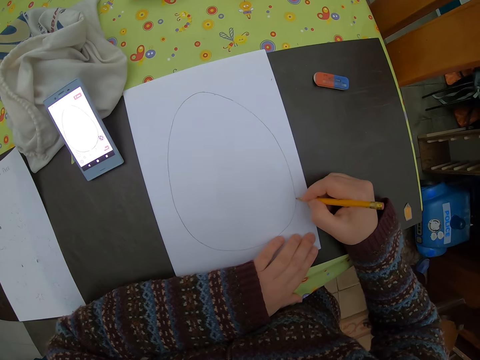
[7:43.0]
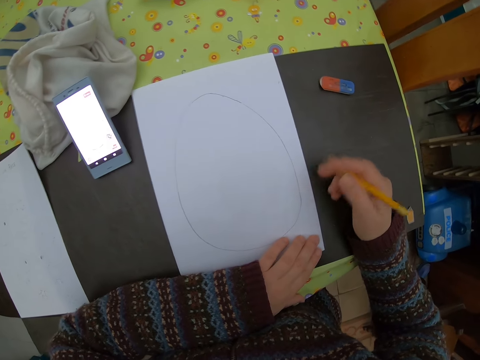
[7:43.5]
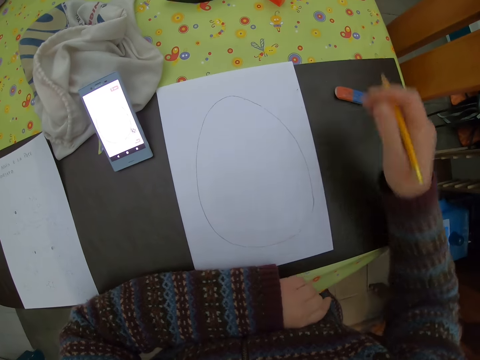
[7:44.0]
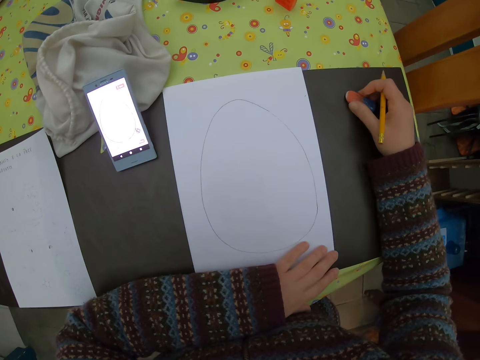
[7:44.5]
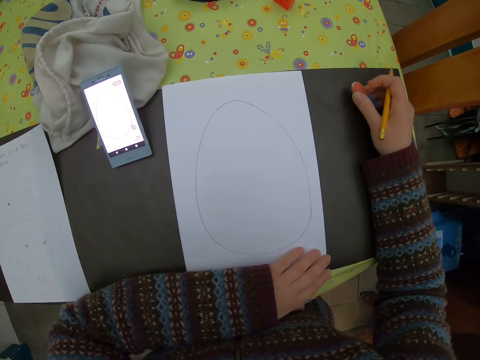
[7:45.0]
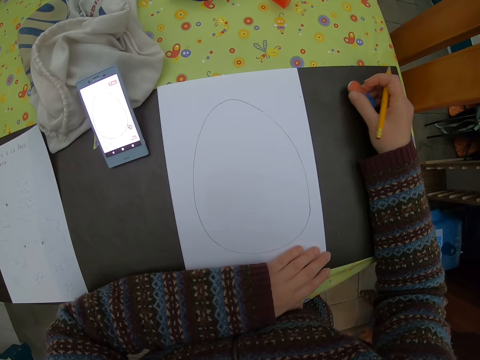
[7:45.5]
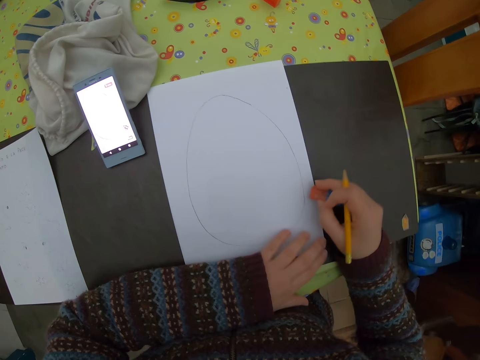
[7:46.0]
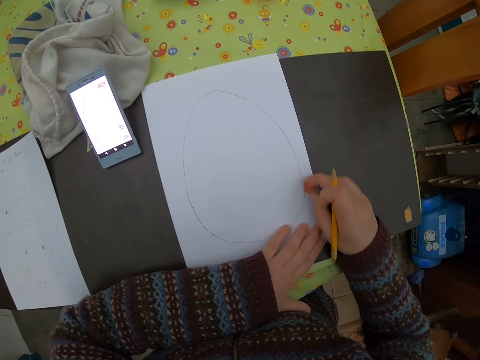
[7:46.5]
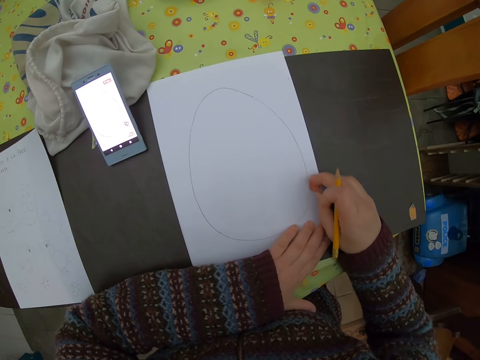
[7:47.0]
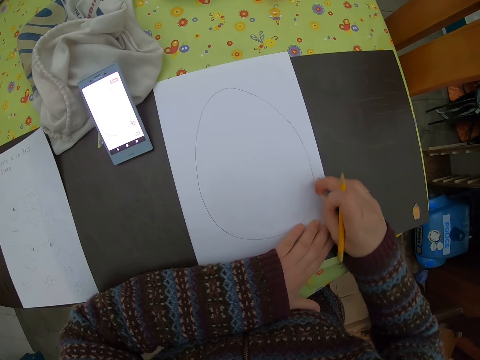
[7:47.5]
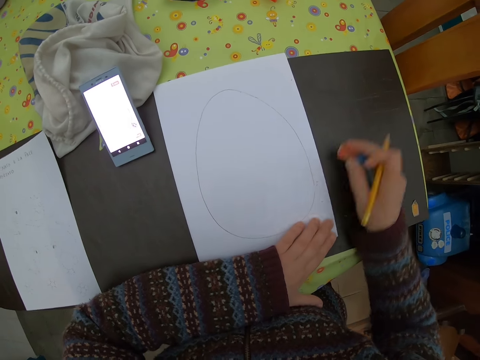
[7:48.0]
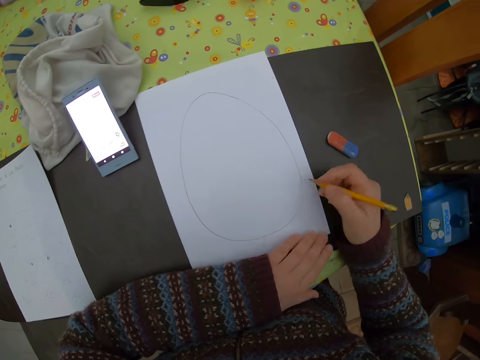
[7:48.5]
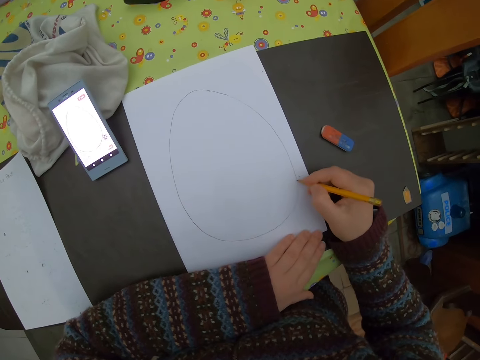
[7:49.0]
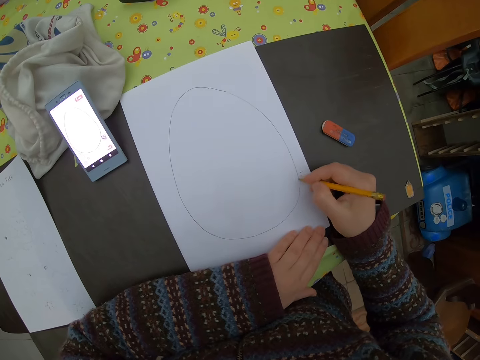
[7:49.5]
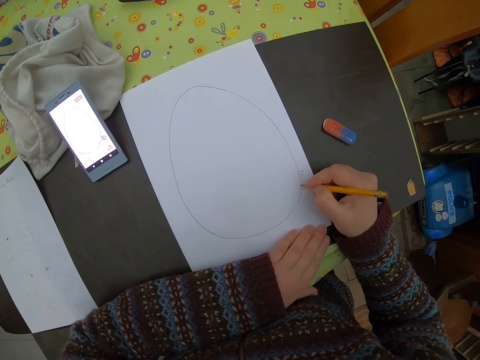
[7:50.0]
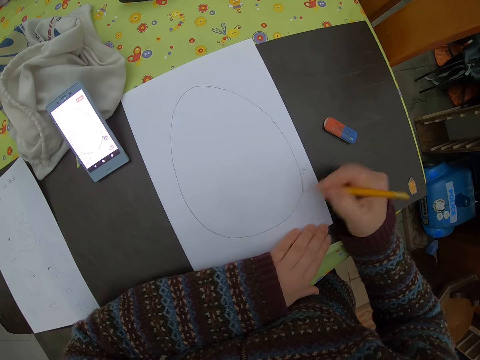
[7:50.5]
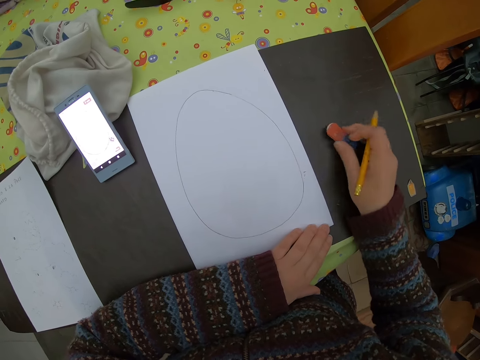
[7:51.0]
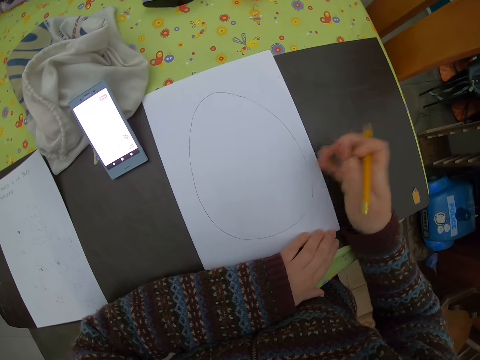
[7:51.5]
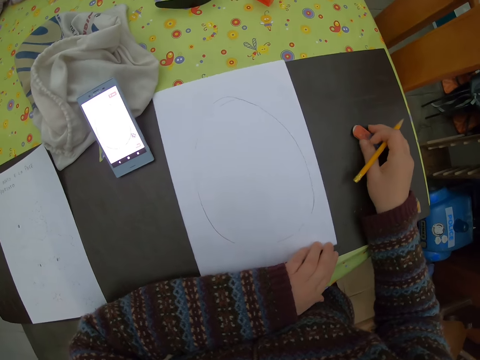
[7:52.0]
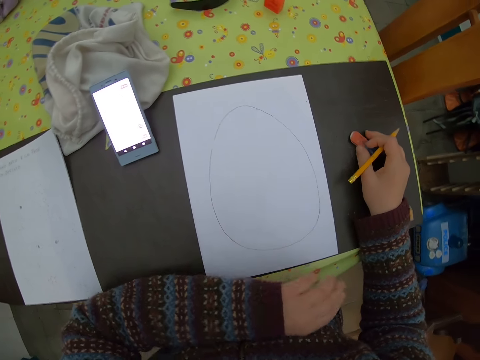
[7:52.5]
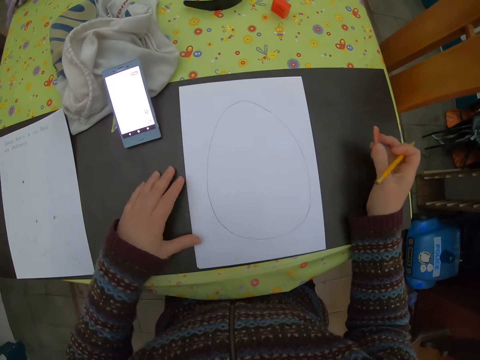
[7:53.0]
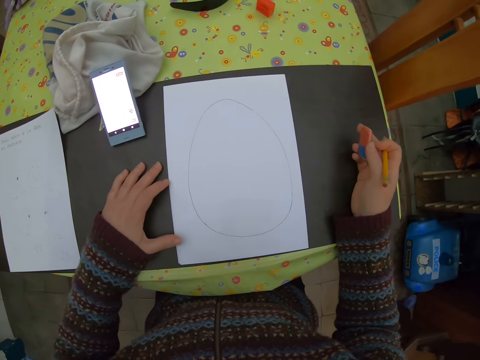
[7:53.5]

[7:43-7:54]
The camera wearer picks up the eraser on the table with the pencil in her right hand. She cleans images on the paper with the eraser in her right hand. She drops the eraser on the table with the pencil in her right hand. She draws images on the drawing paper with the pencil in her right hand. She picks up the eraser on the table with the pencil in her right hand and drops the eraser on the table with the pencil in her right hand. She draws at the drawing paper. She picks up the eraser on the table with the pencil in her right hand.

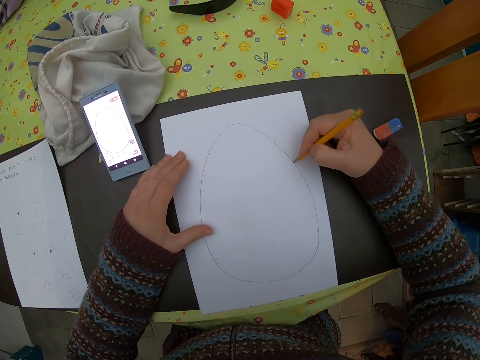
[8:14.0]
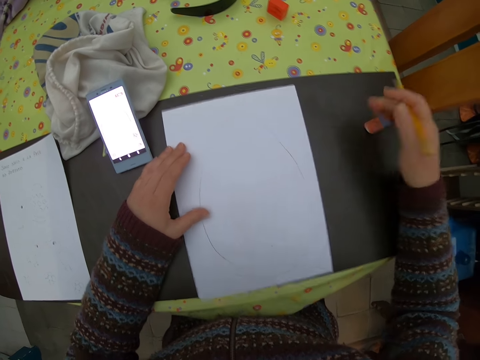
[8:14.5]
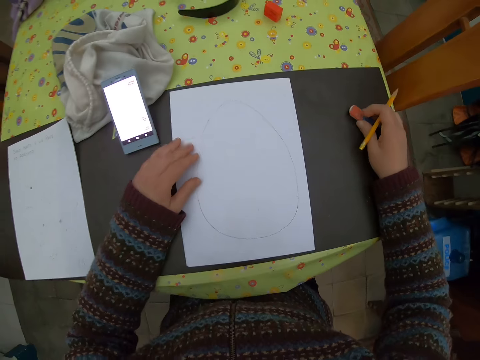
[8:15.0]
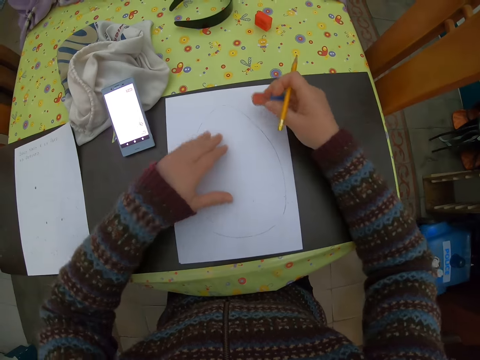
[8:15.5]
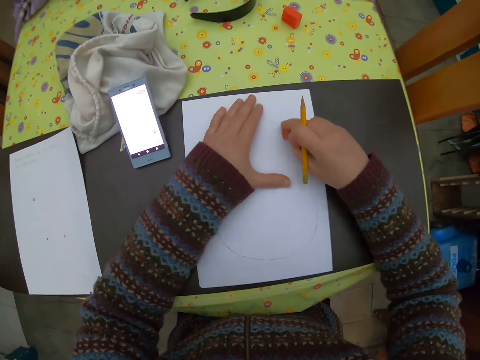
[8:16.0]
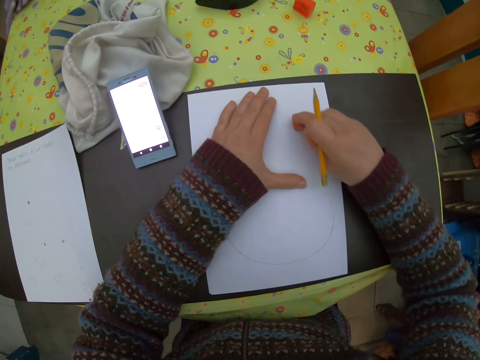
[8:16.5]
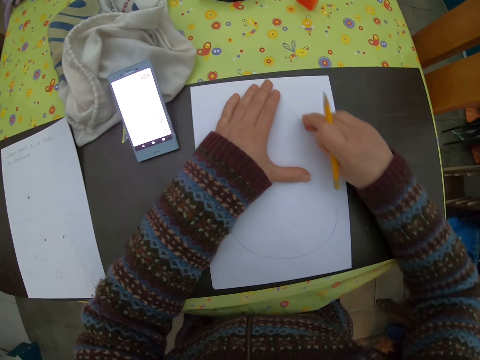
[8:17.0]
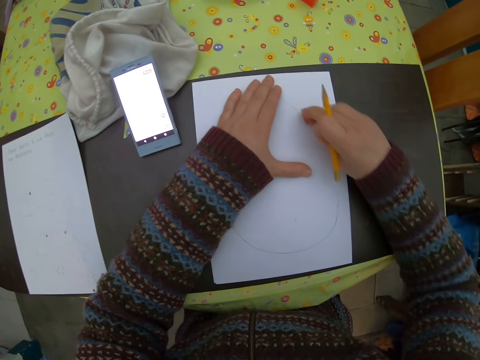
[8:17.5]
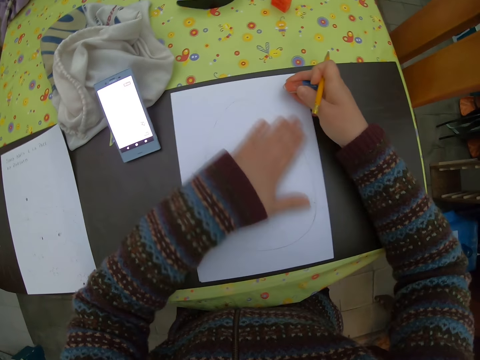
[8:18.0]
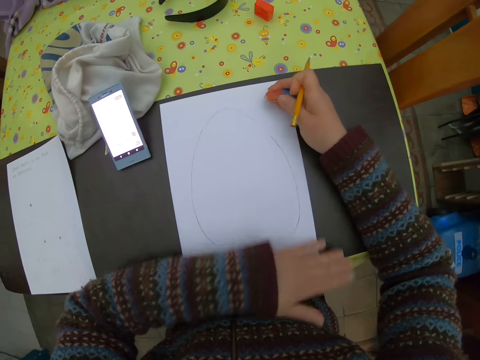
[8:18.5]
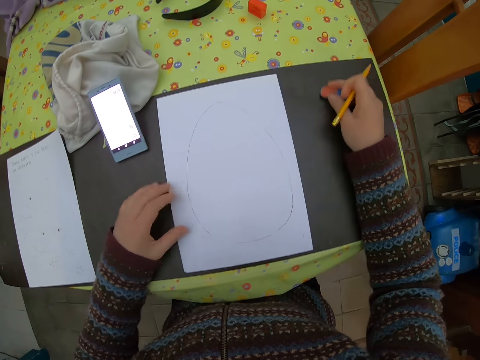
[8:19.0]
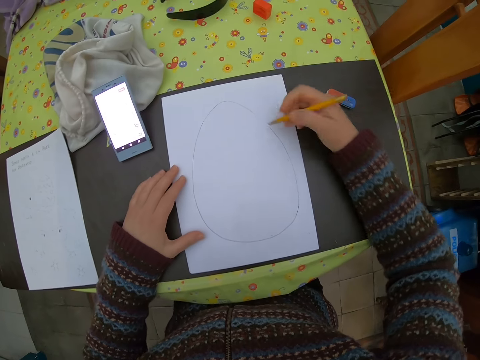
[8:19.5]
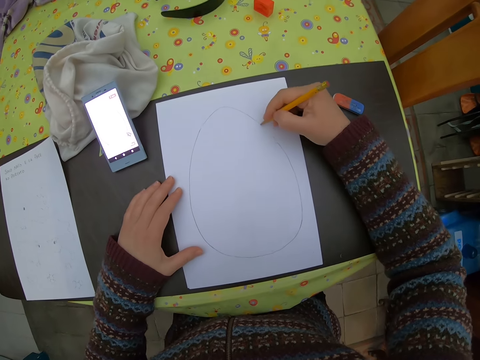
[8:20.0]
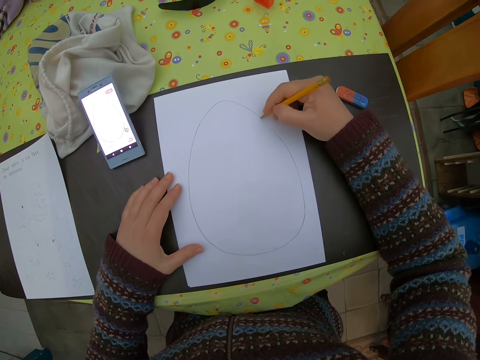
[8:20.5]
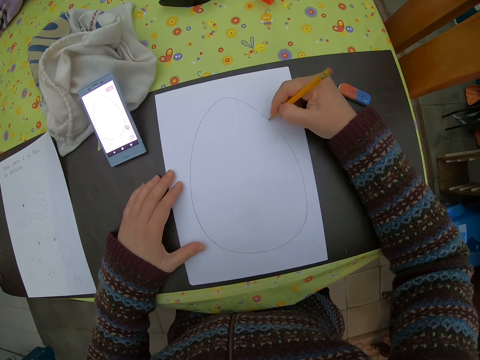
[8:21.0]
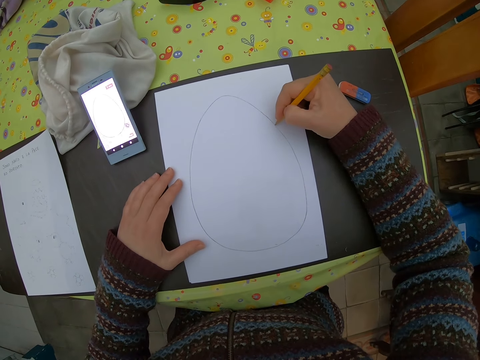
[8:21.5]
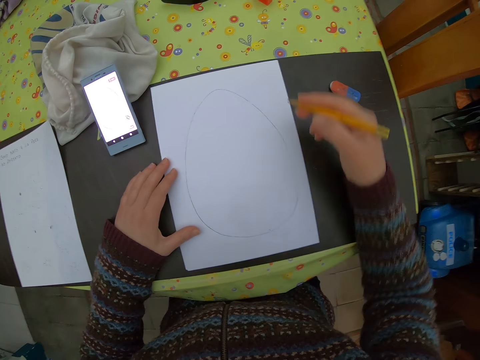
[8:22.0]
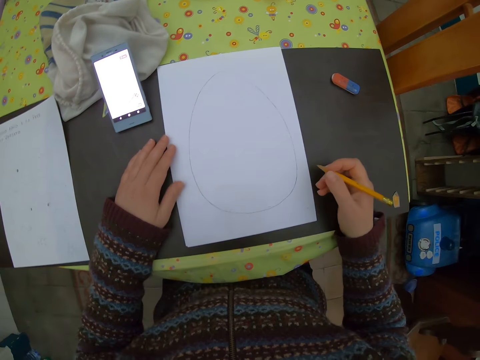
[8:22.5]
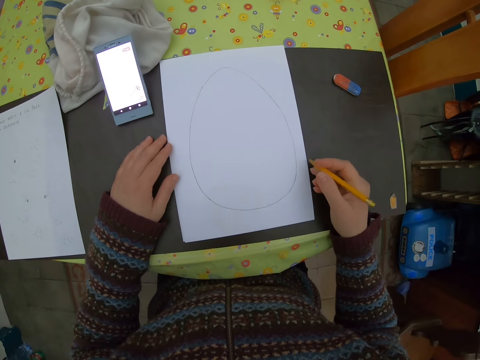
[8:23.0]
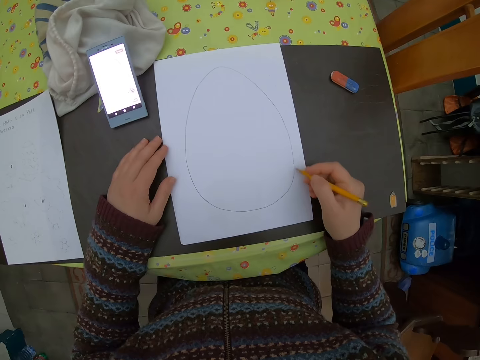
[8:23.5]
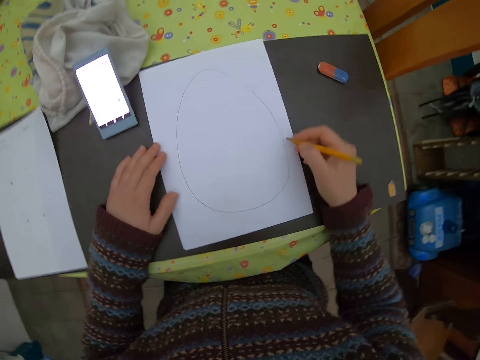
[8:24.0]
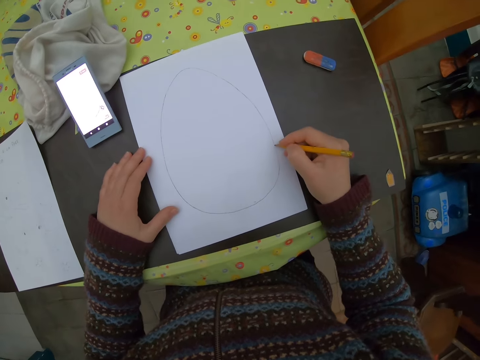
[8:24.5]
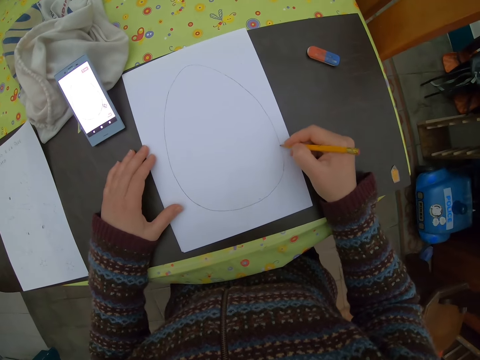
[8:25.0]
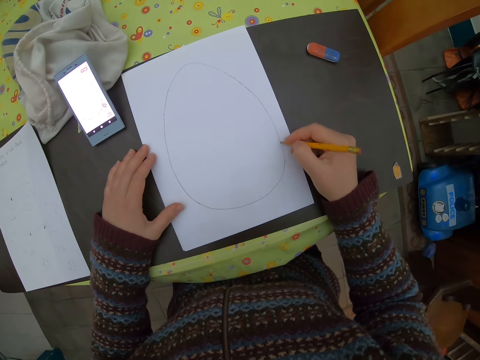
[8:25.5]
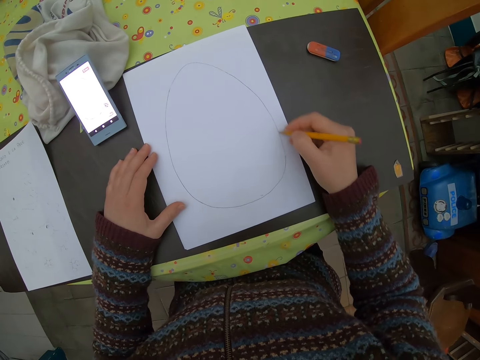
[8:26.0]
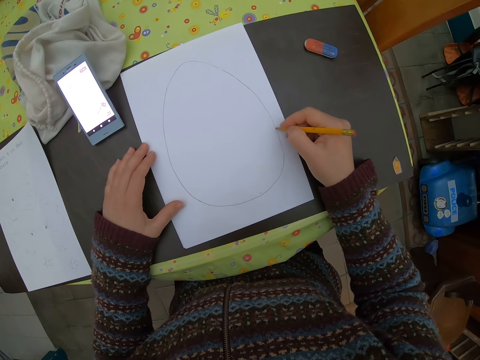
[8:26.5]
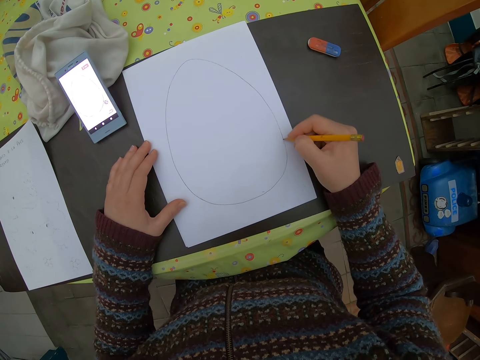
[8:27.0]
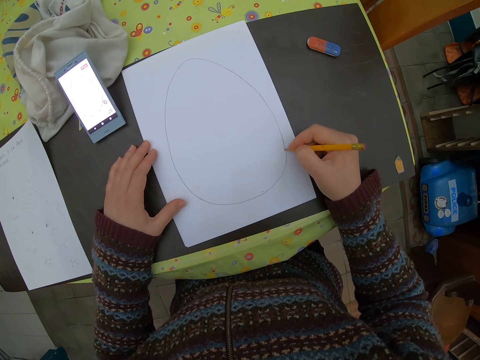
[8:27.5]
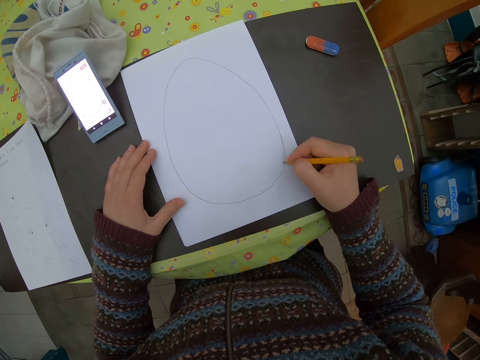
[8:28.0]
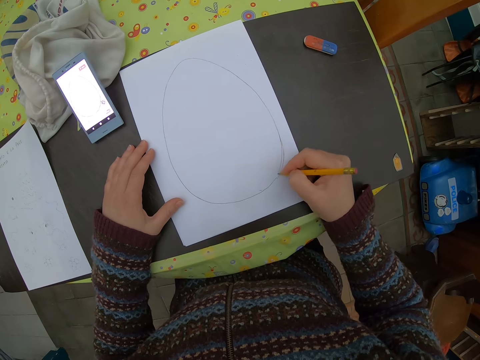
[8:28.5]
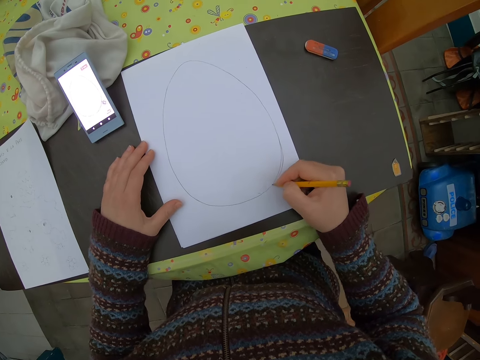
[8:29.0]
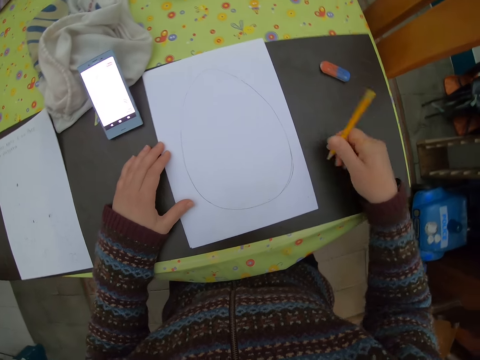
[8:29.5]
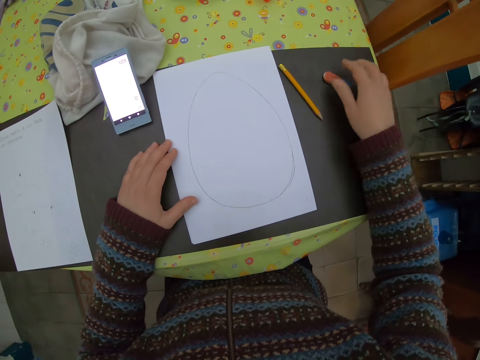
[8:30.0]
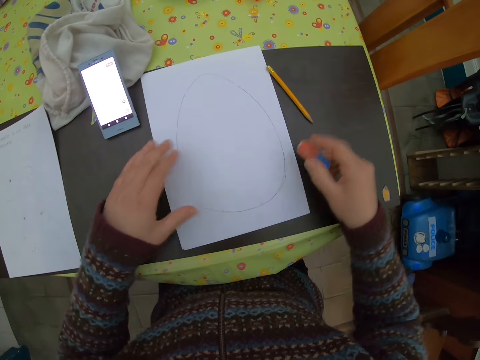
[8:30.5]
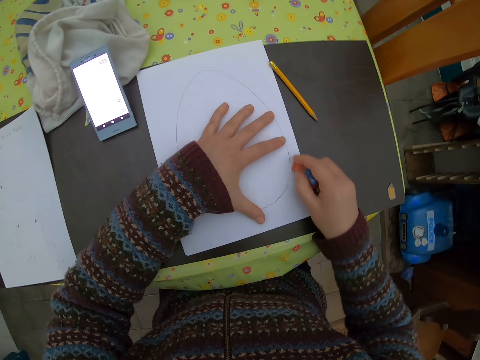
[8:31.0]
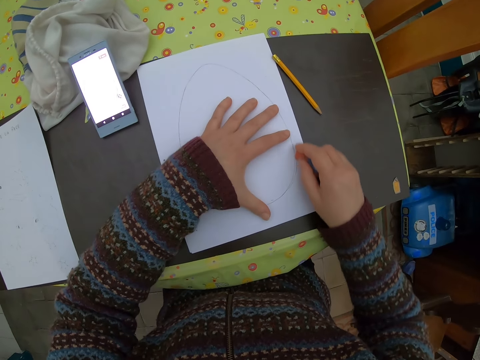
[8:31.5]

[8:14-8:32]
The camera wearer picks up the eraser on the table with the pencil in her right hand. She erases the drawing. She cleans particles on the paper with her left hand. She drops the eraser on the table with the pencil in her right hand. She draws images on the paper with the pencil in her right hand. She drops the pencil on the table with her right hand and picks up the eraser on the table with her right hand. She erases the drawing.
